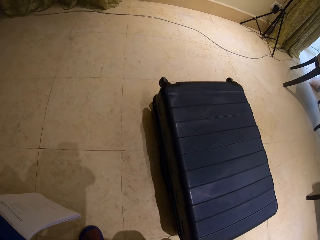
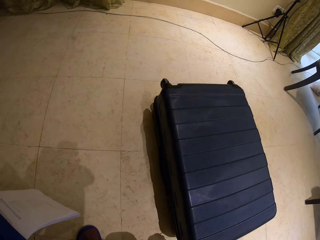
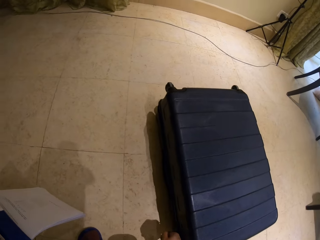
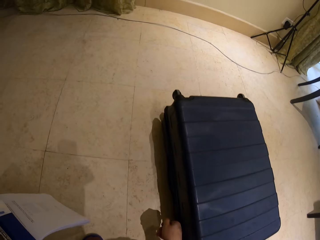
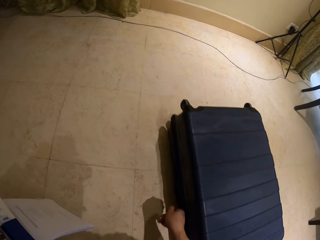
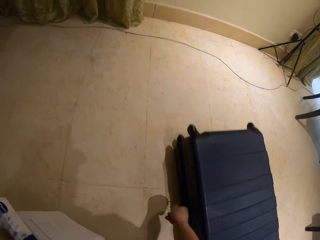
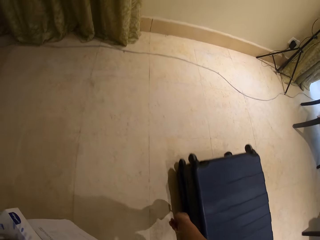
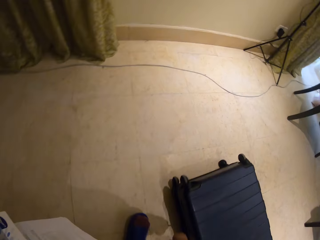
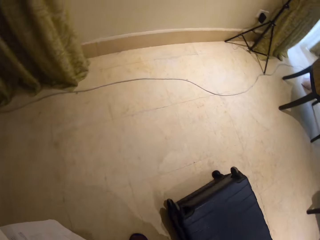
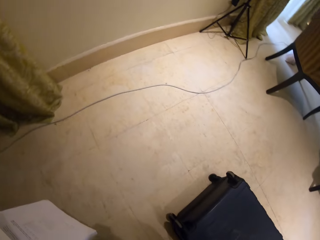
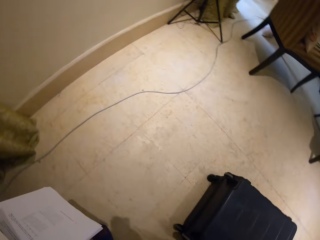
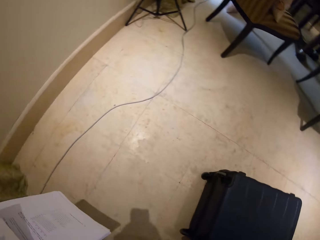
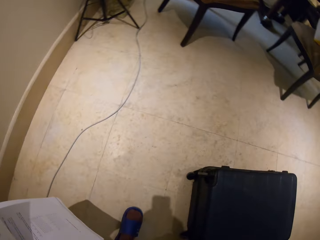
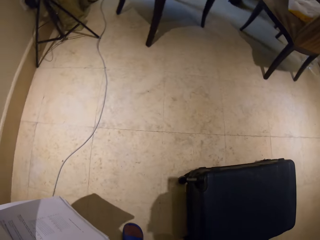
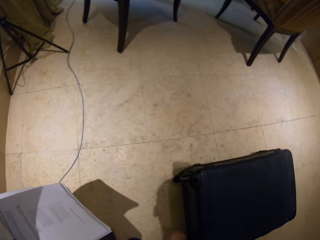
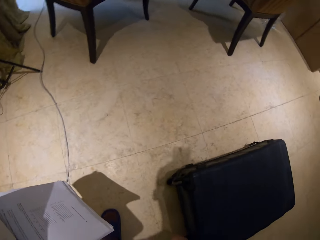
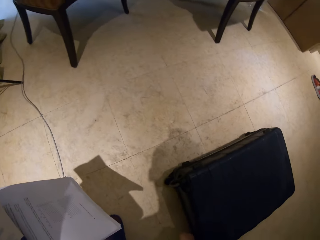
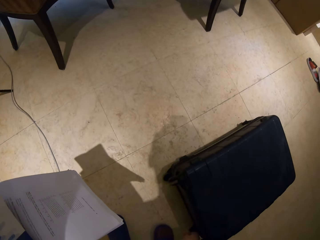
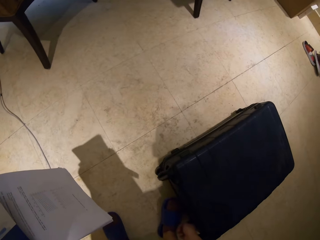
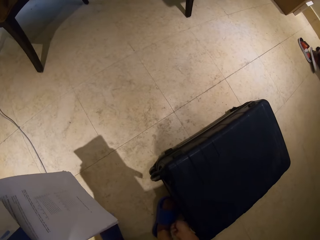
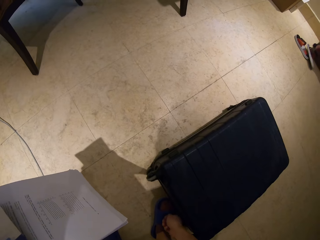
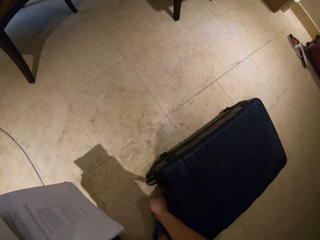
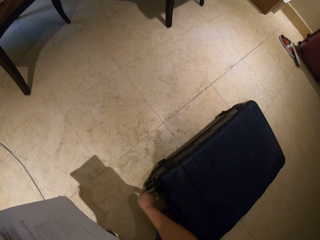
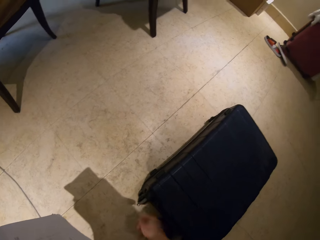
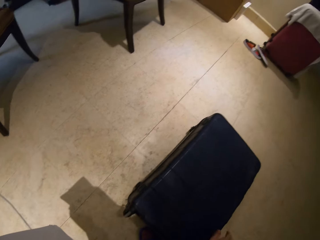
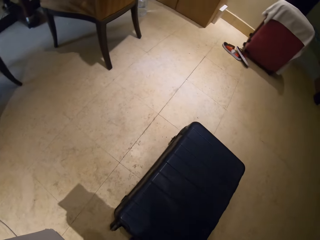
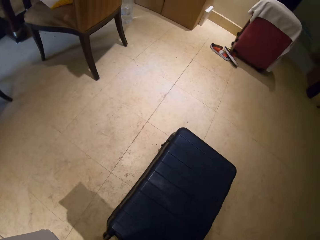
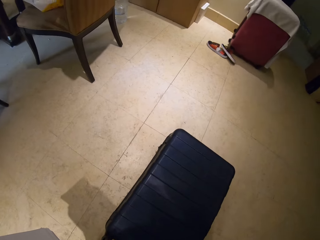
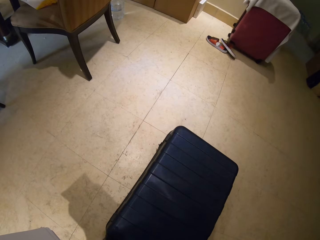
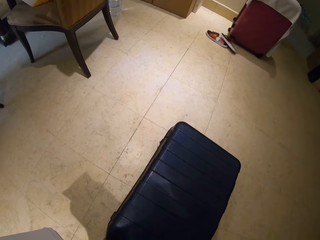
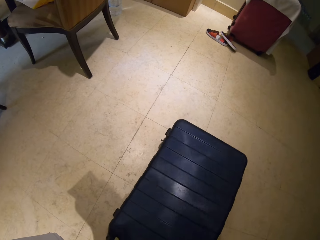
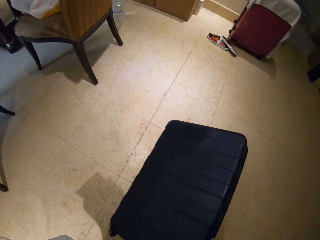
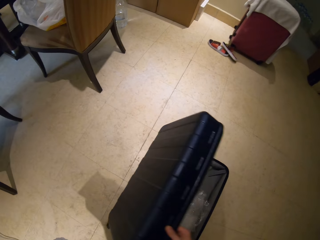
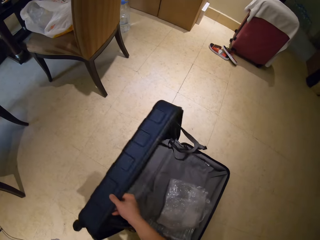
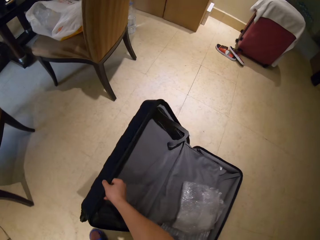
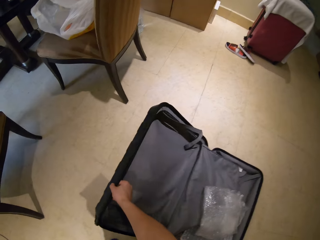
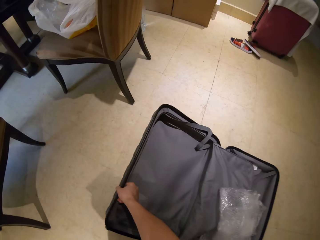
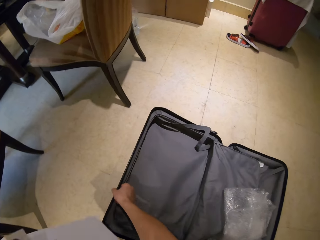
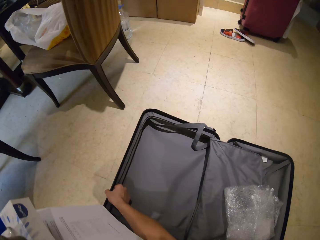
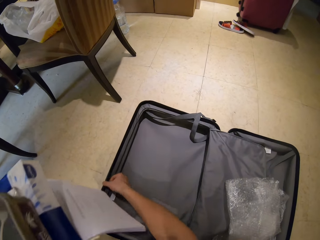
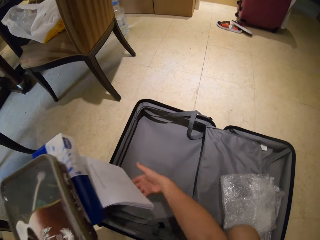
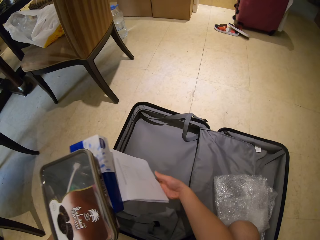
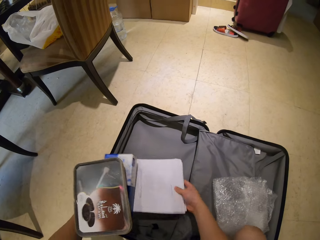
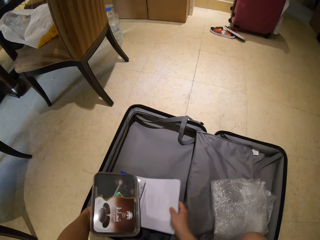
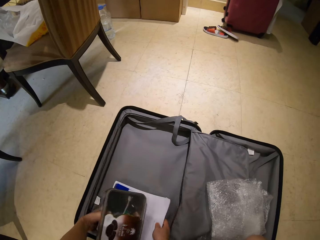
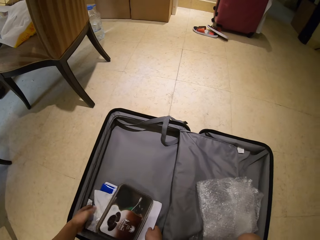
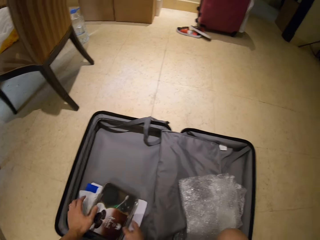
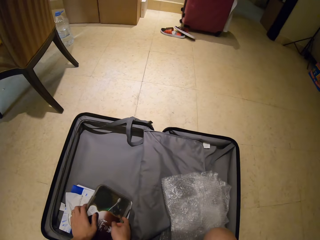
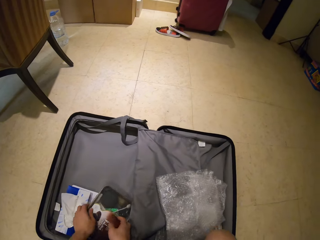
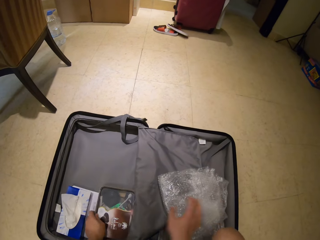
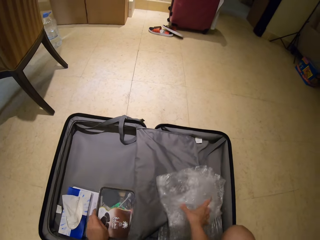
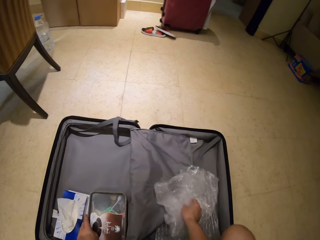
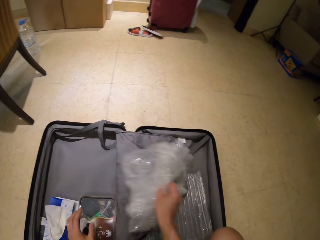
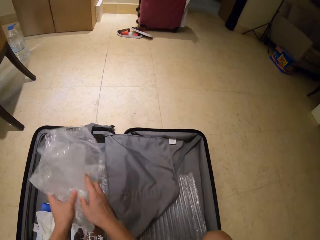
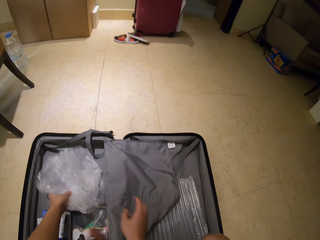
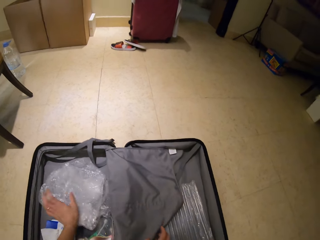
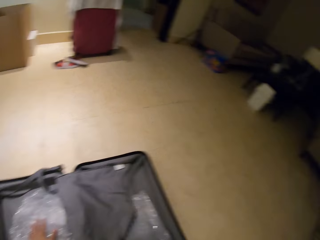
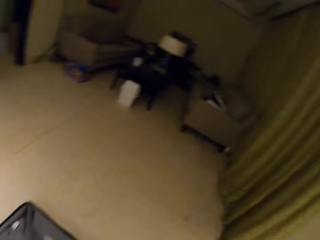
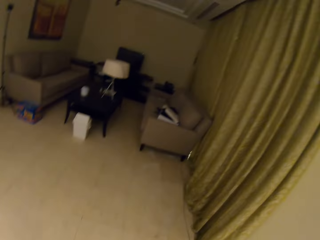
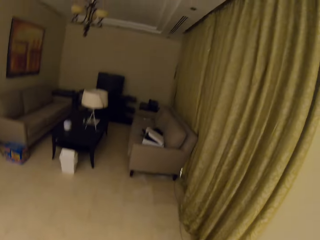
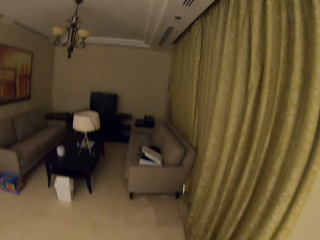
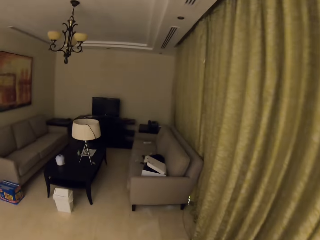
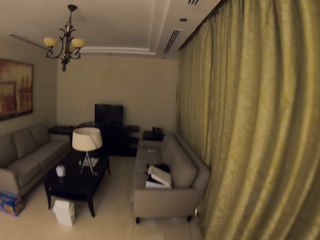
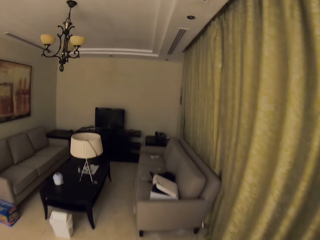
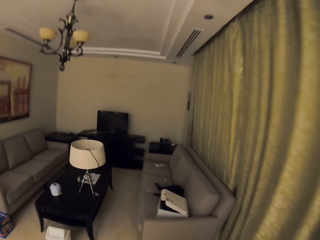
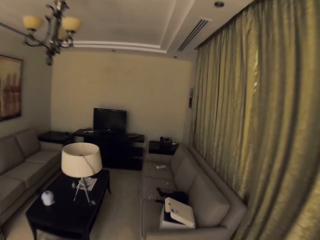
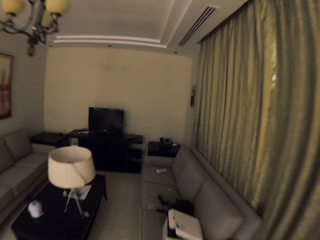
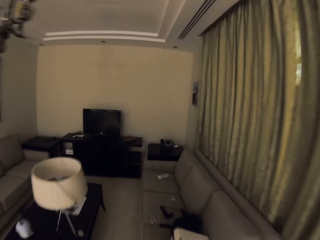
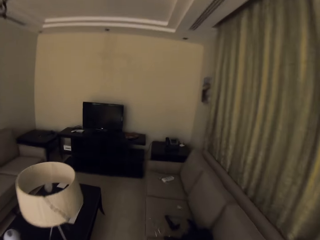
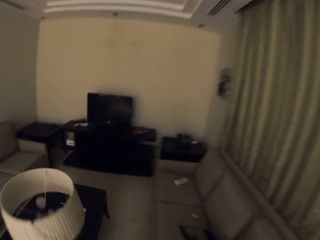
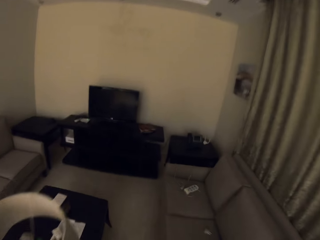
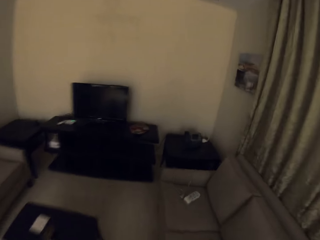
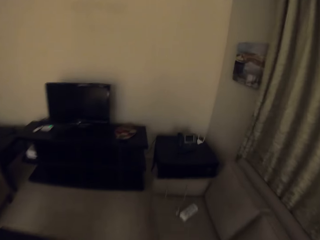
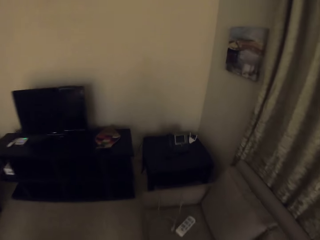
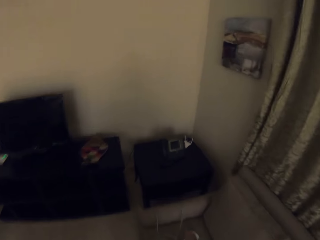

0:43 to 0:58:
The camera wearer opens the zip on the suitcase. They open the suitcase. They put the plastic container and the packet of wipes in the suitcase. They pick up the polythene bag from the other side of the suitcase. They hold the polythene with both hands. They put the polythene inside the suitcase. They walk in the room. They turn around the house.

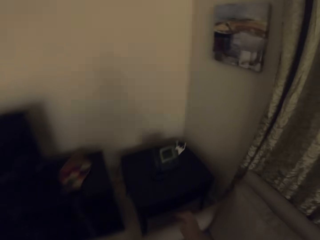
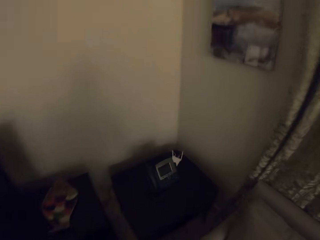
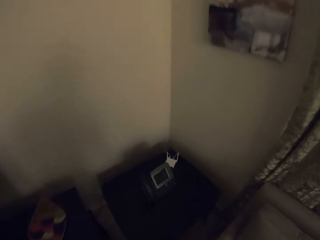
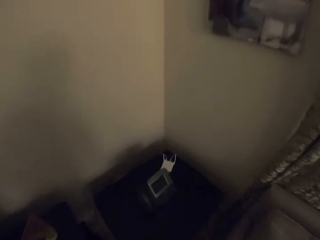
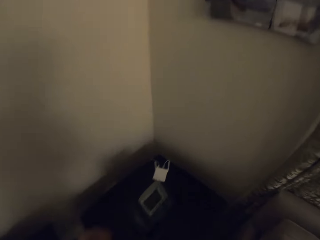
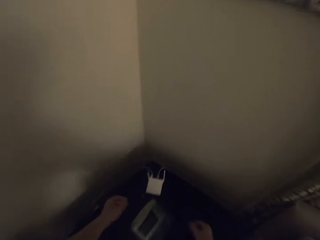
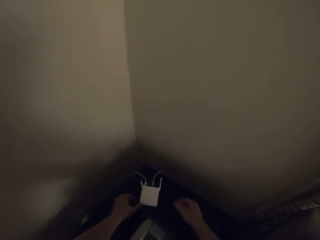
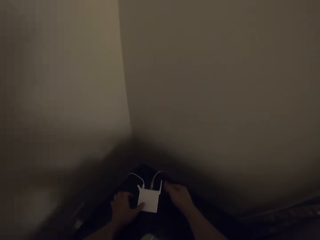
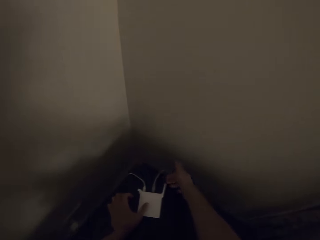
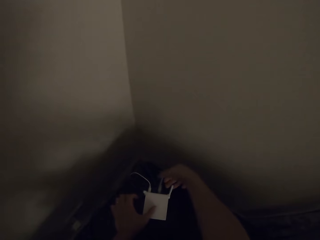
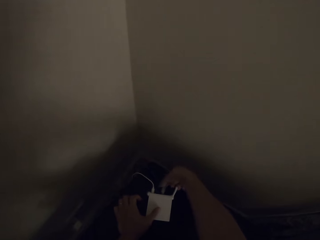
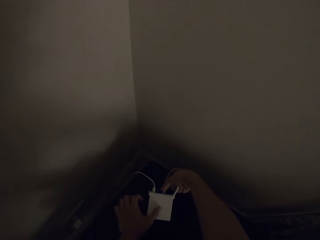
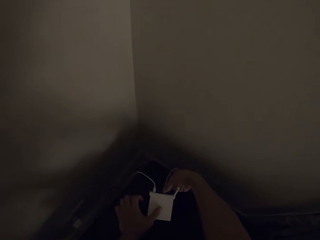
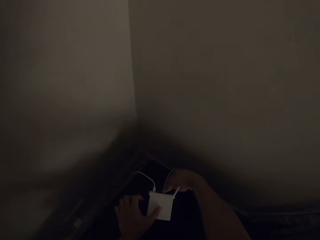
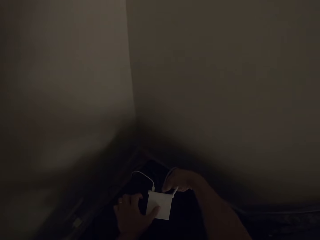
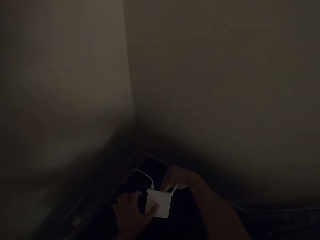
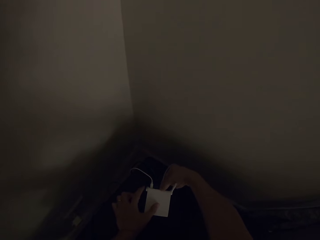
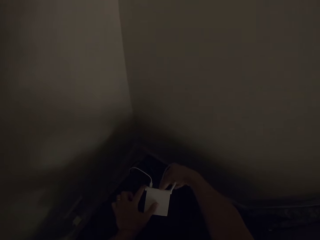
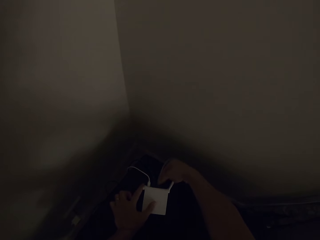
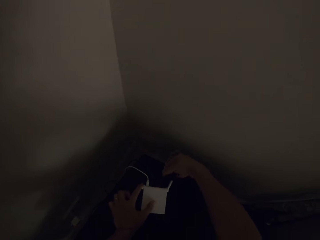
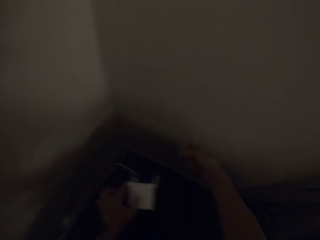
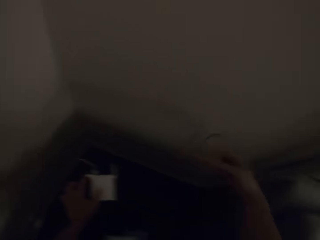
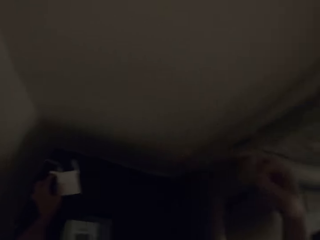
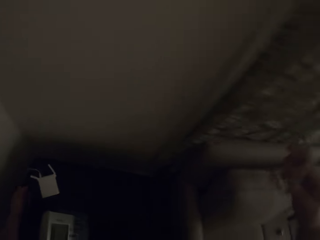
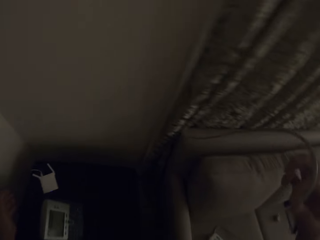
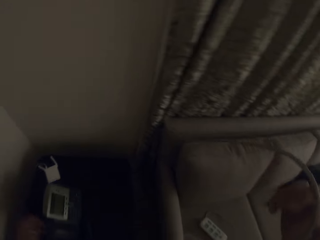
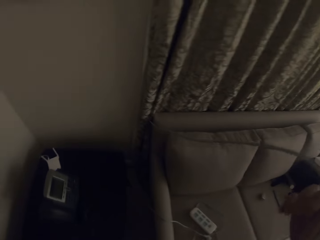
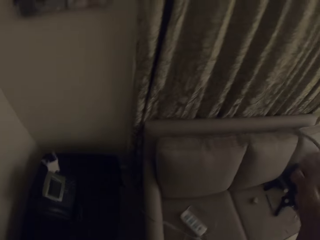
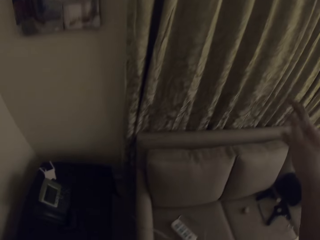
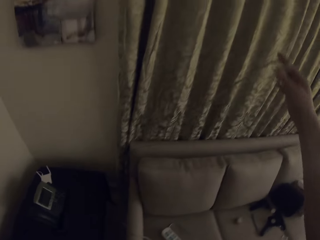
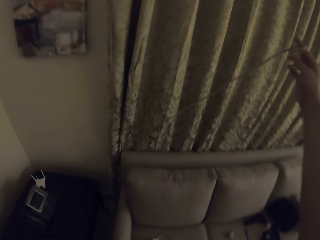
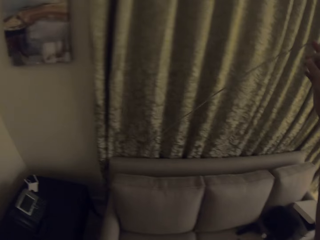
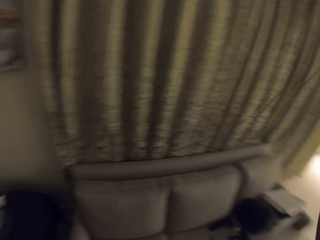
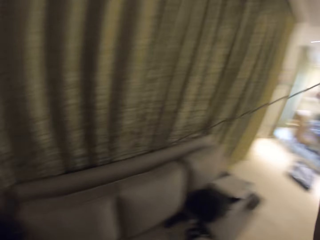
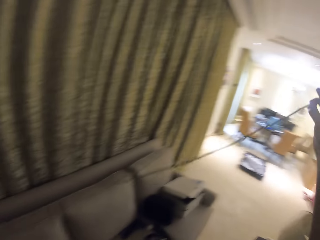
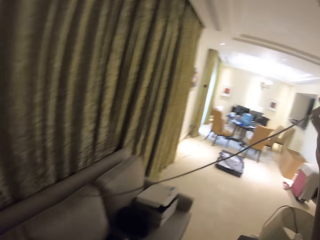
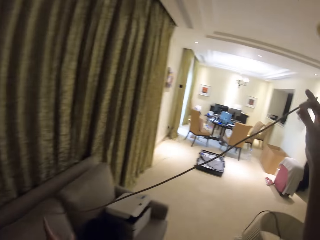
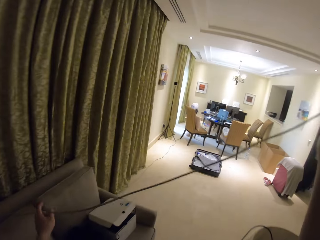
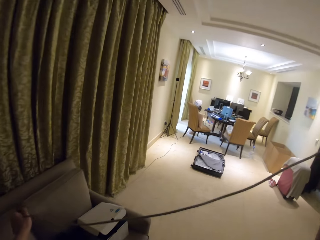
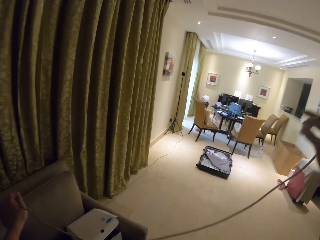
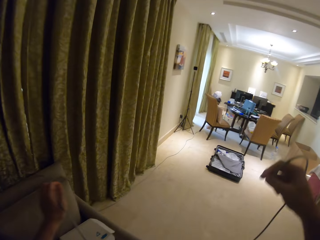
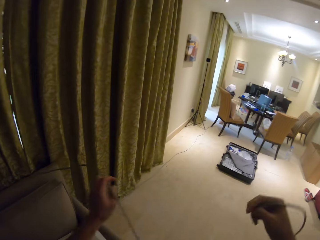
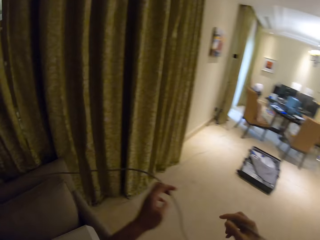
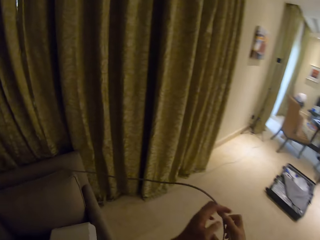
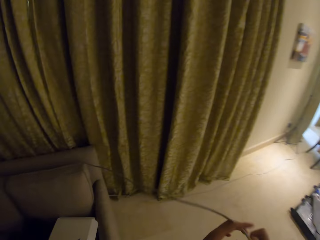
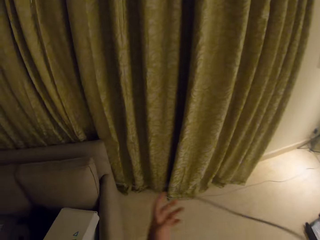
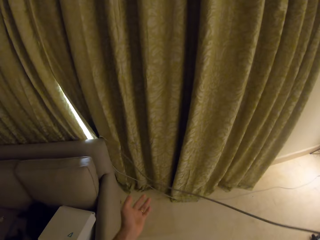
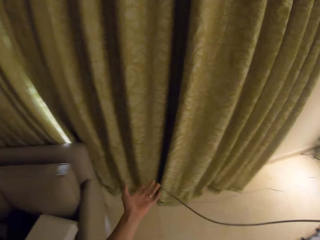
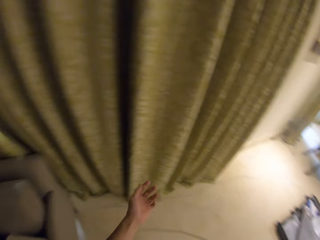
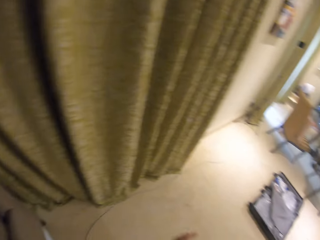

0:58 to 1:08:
The camera wearer plugs out the electrical cable from the socket. They hold something. They pull the cable. They stretch the electrical cable with the hand.
